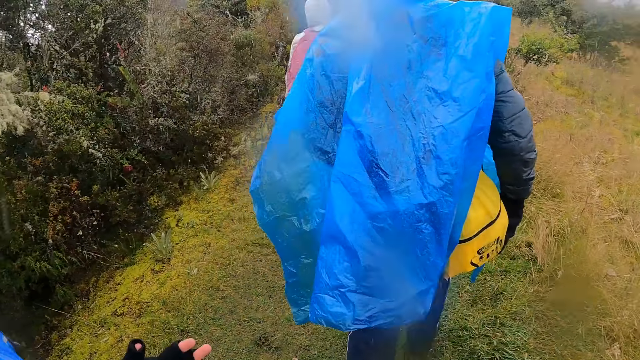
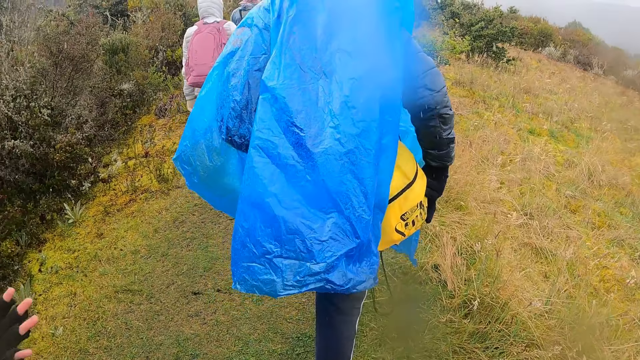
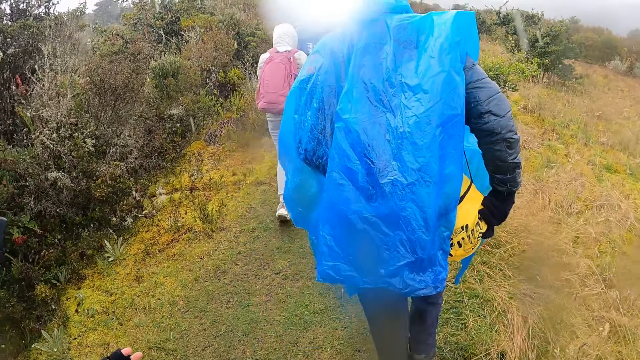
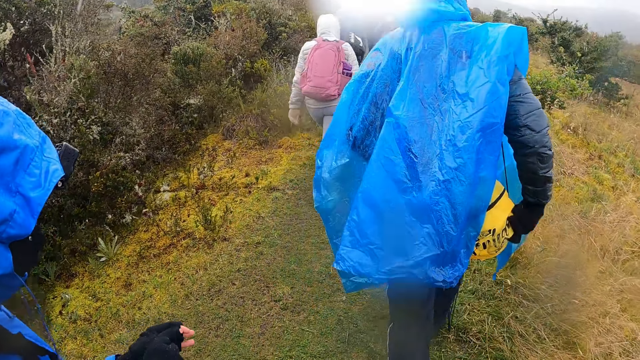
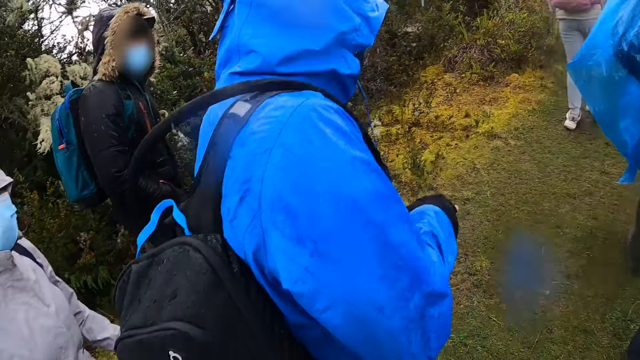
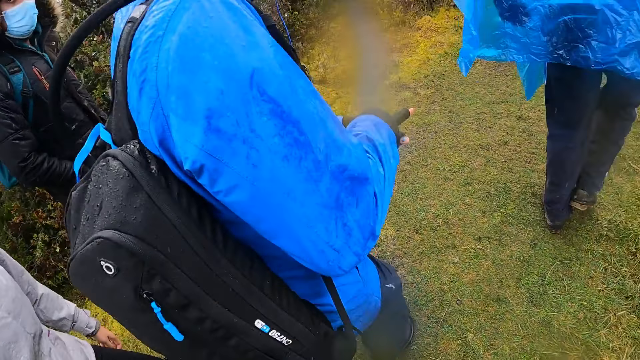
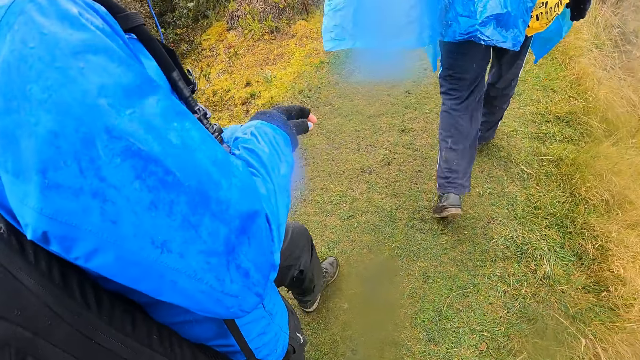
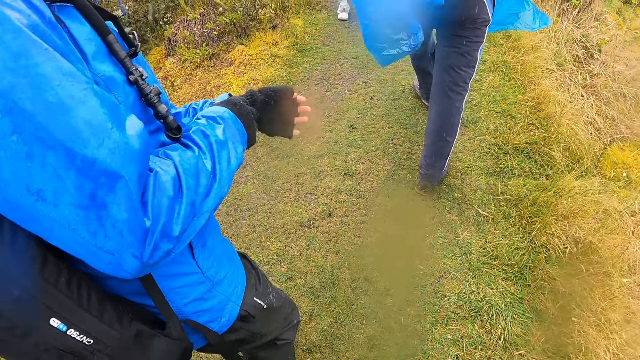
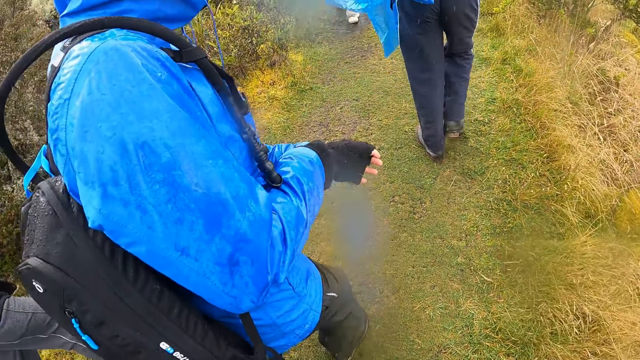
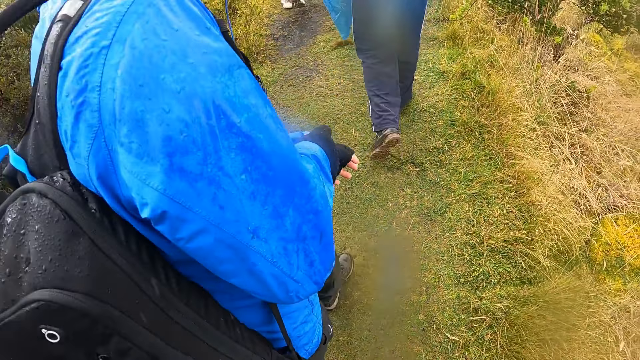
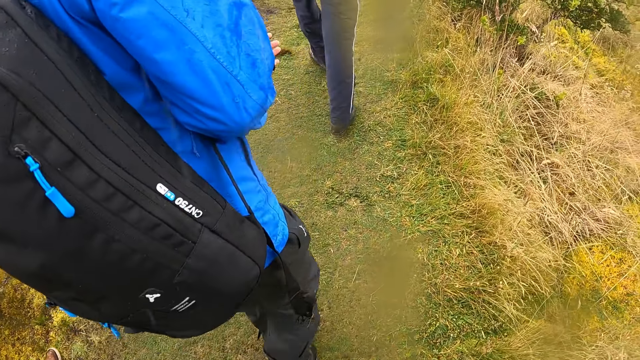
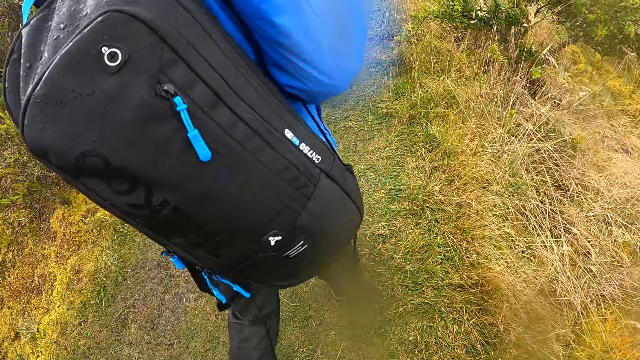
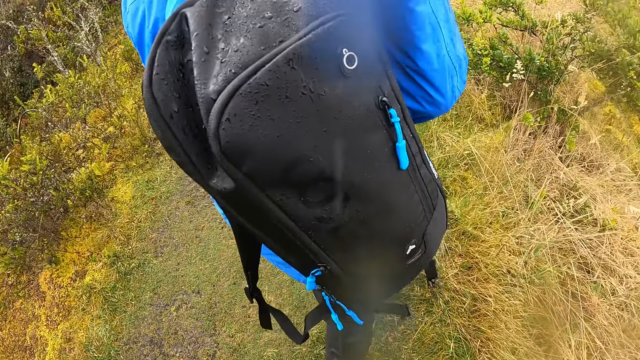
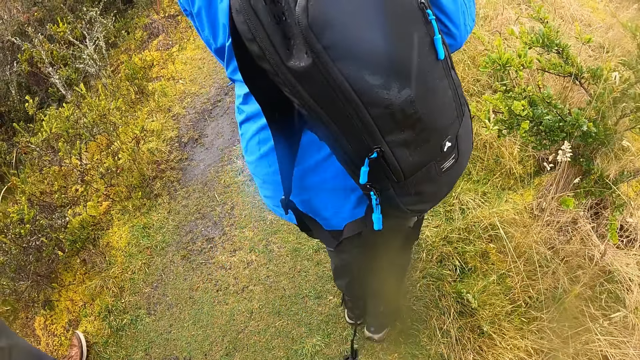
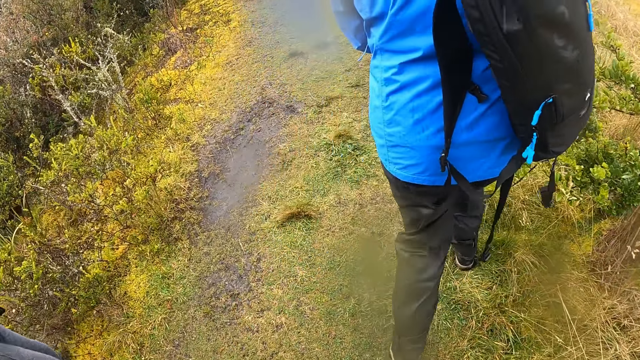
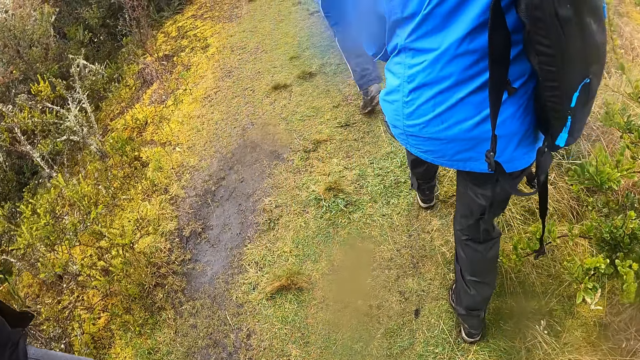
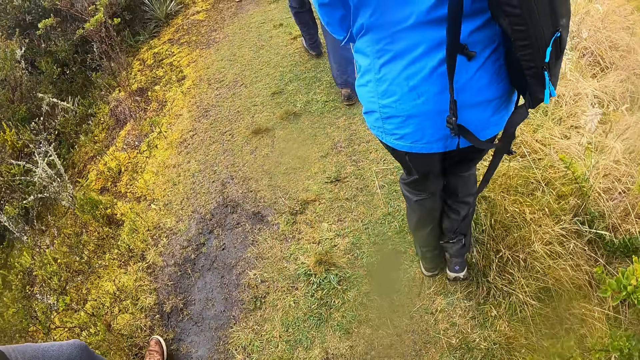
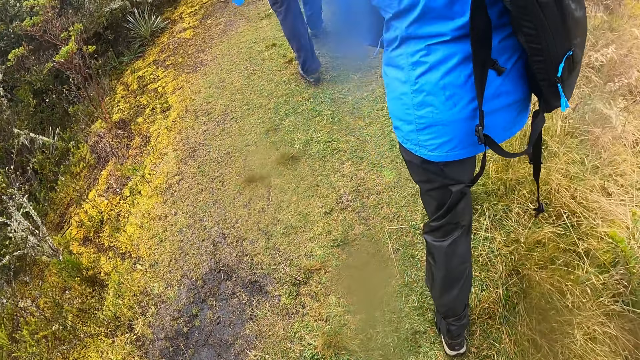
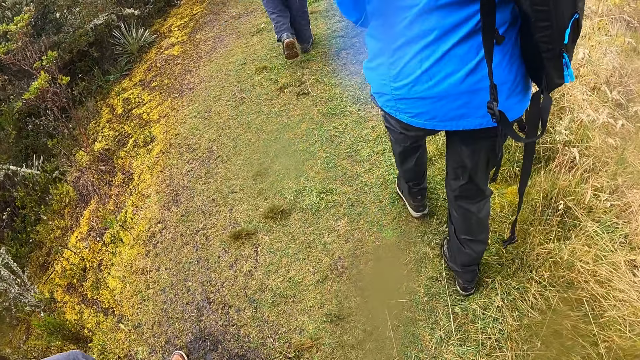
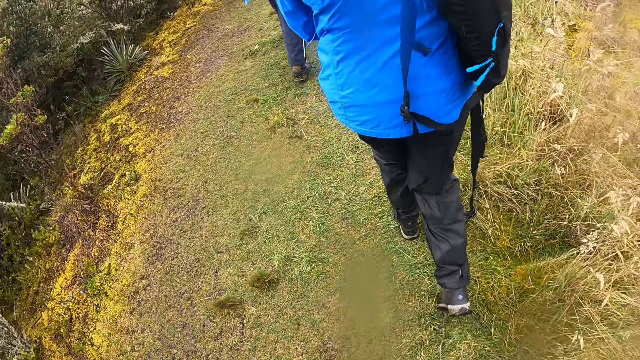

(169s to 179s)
The woman interacts with the camera wearer. The woman adjusts the glove and walks around the field. The camera wearer walks around the field.

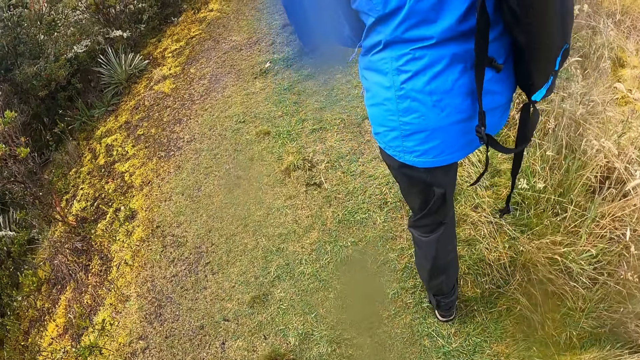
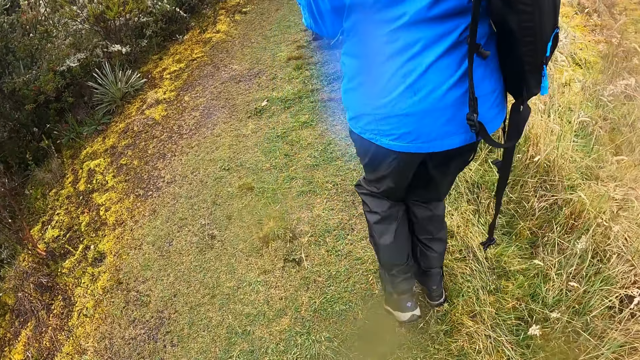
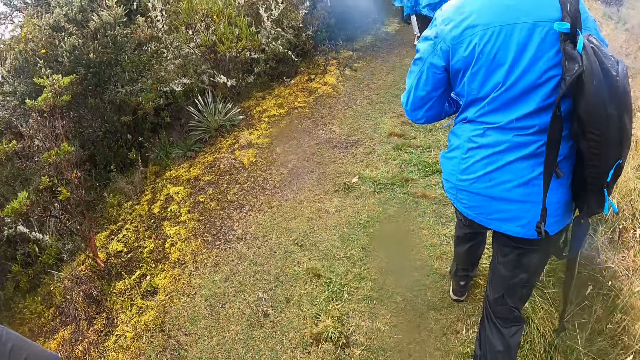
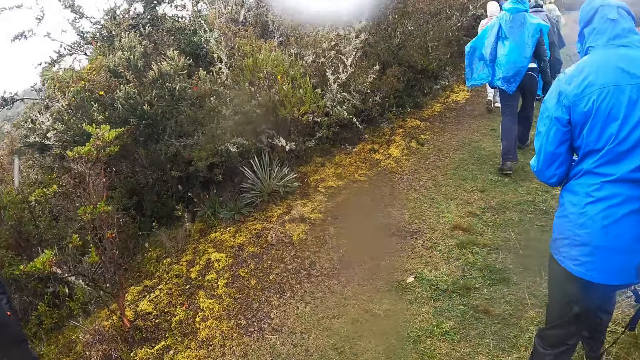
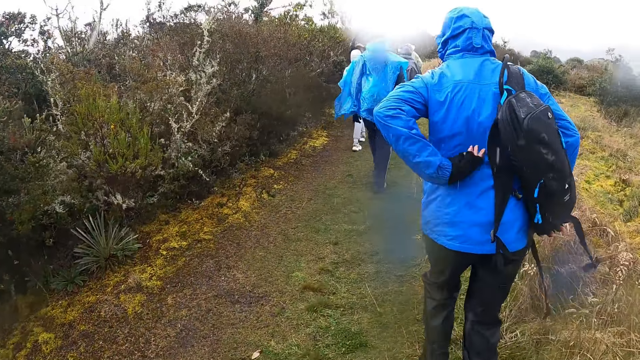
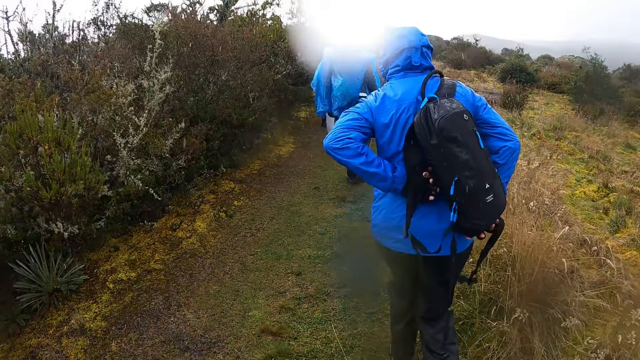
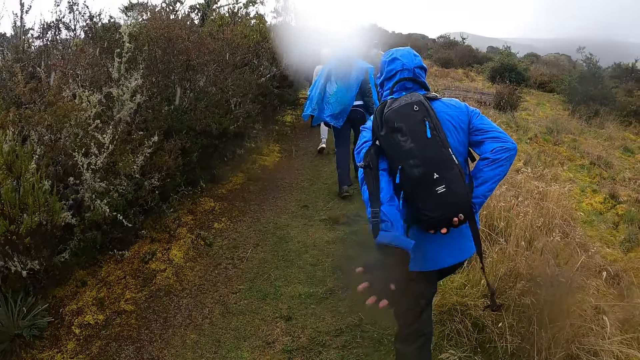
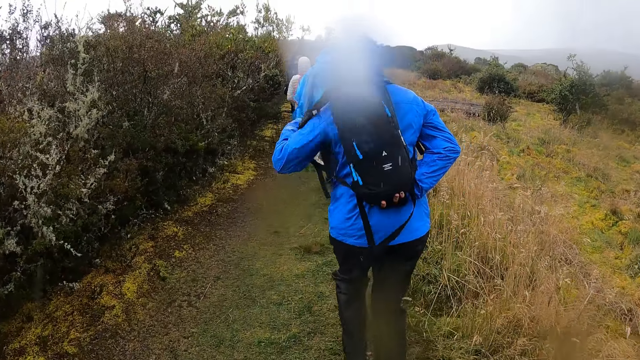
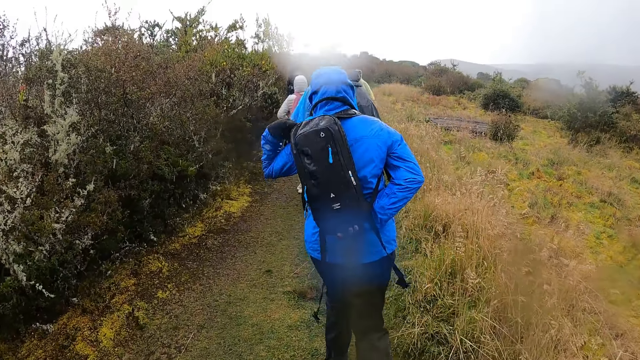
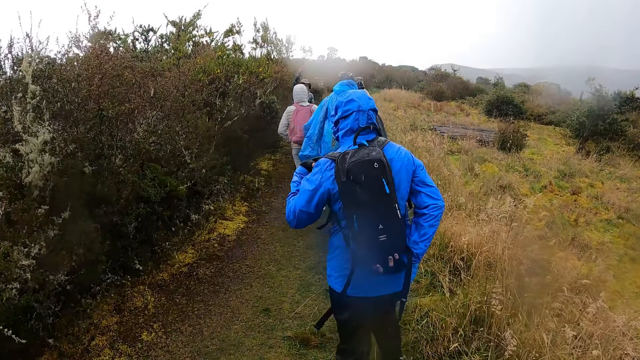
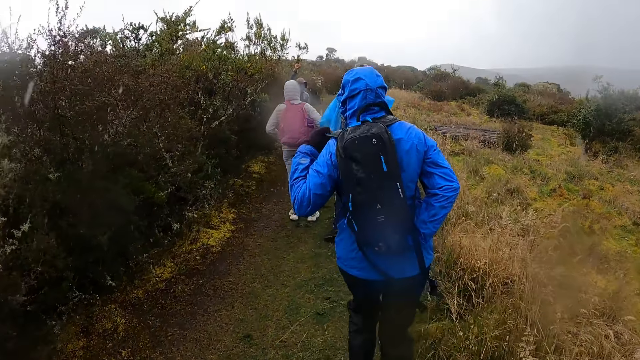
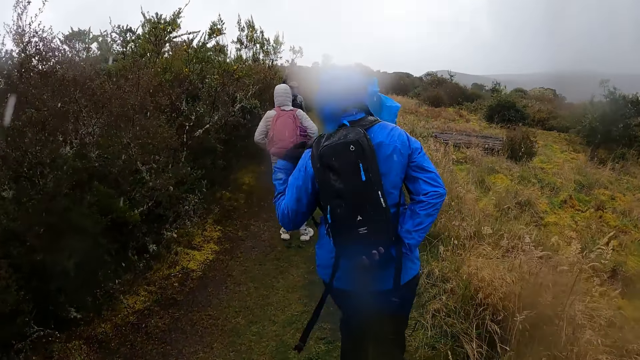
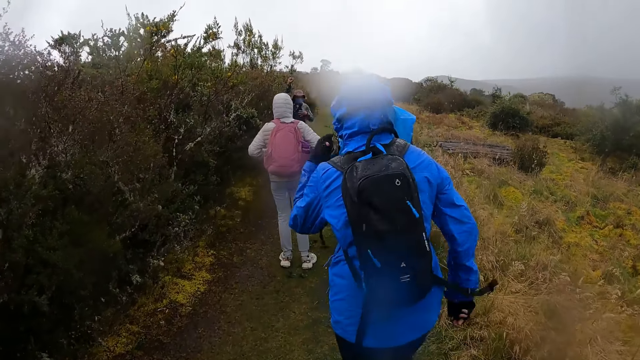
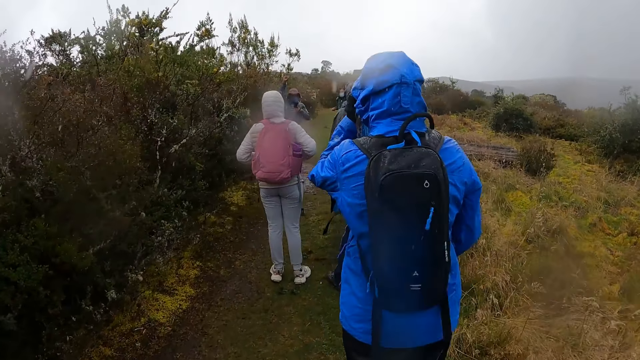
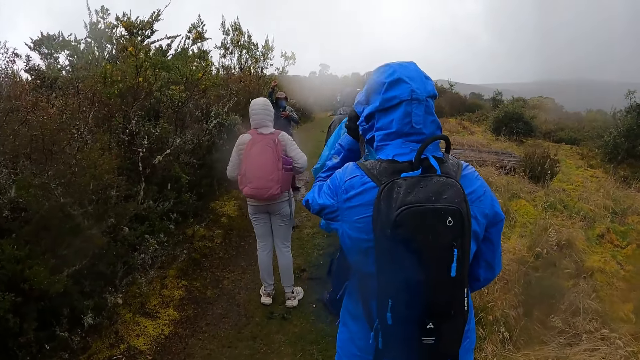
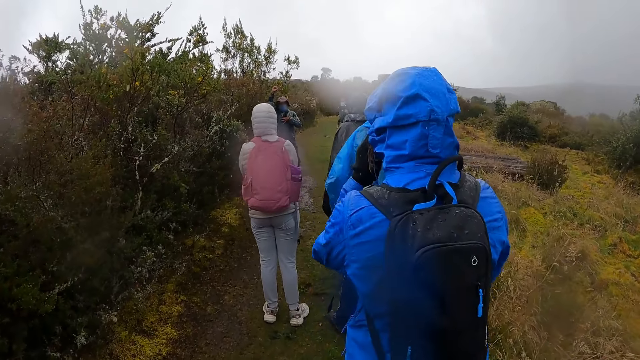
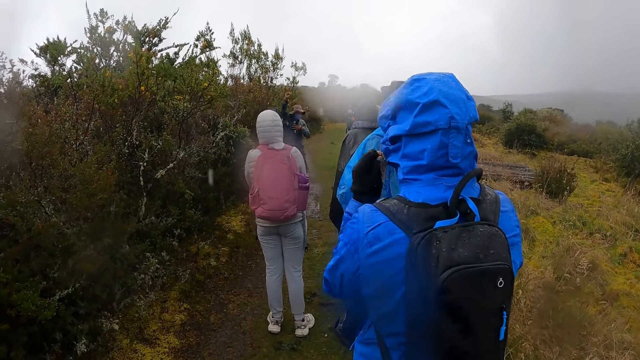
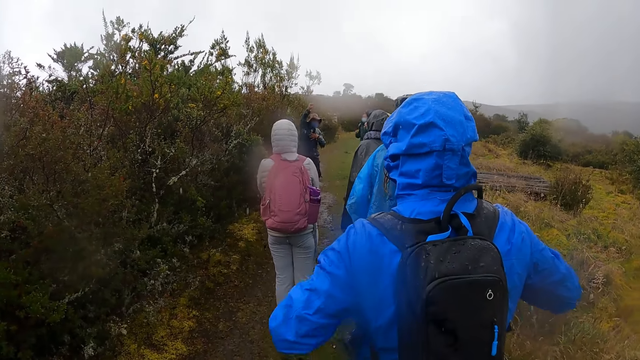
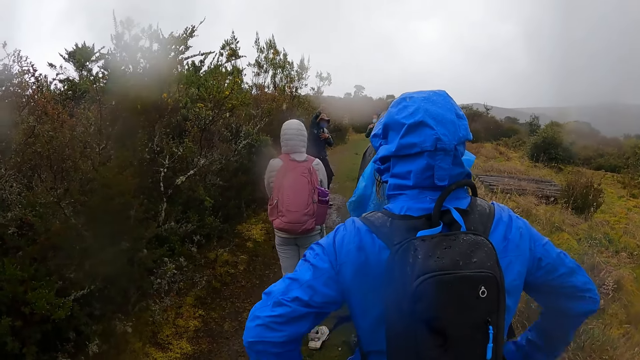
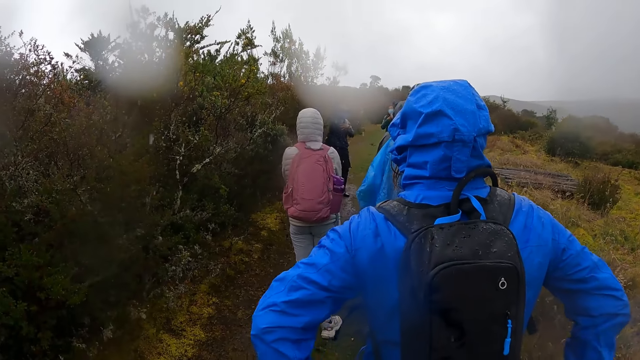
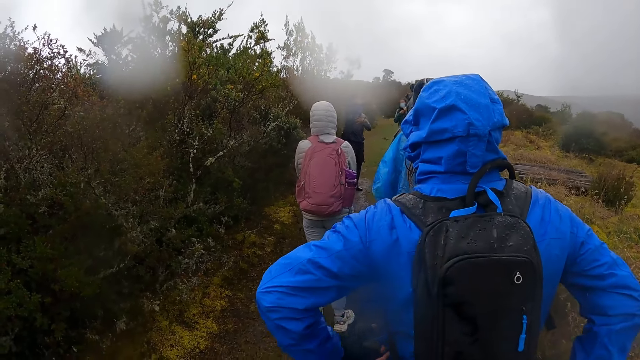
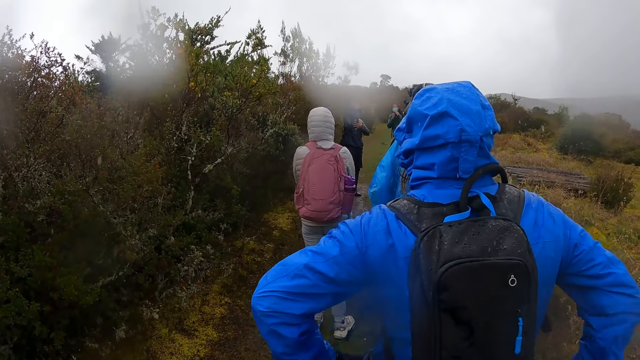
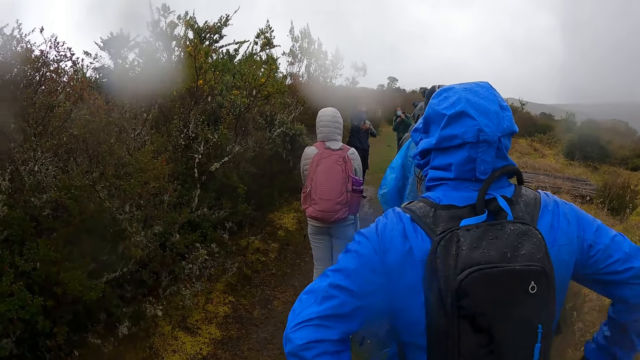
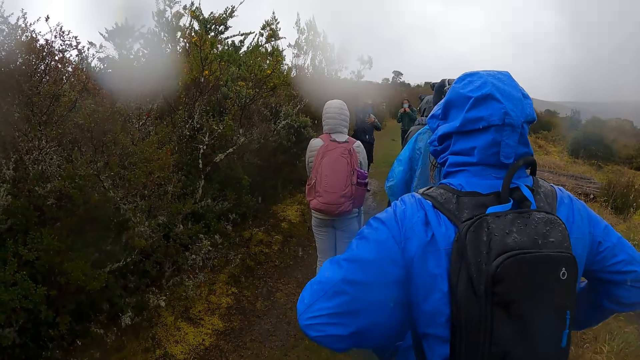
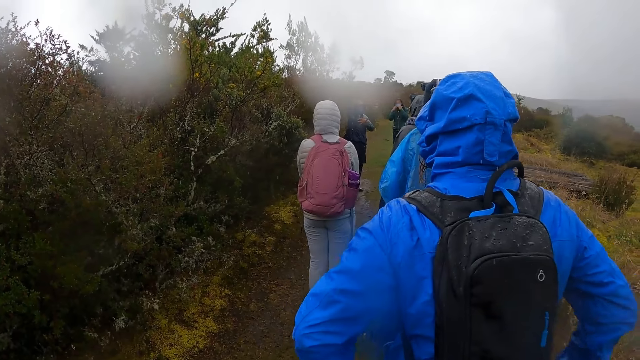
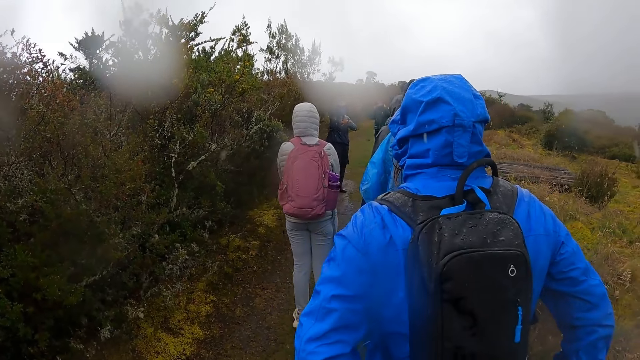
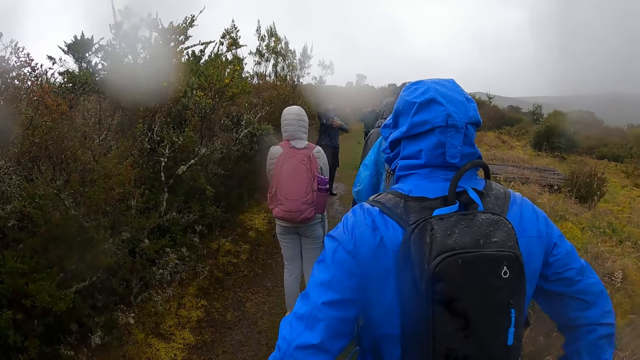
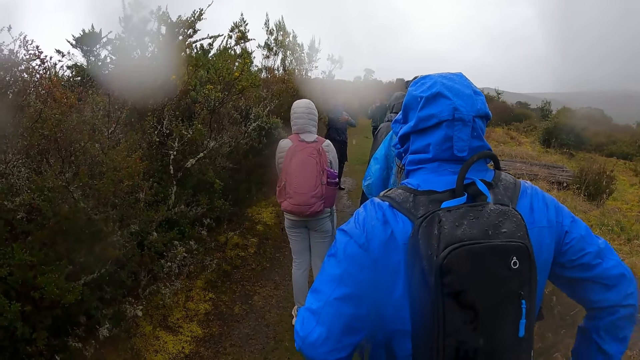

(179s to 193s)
The woman puts her left hand through a strap of the bag on her back. The woman adjusts the bag strap on her left shoulder with her left hand. The woman touches her face with her left hand. The woman walks around the field. A man interacts with the group of people. The woman adjusts the strap around her waist with both her hands. The woman stands in the field. The camera wearer stands in the field.
